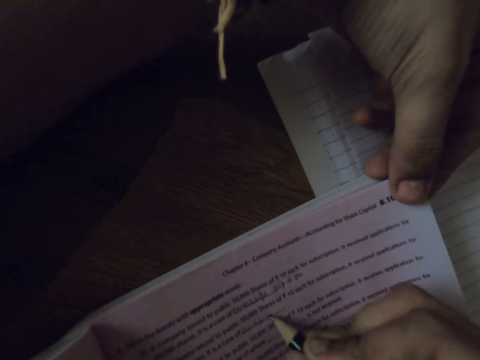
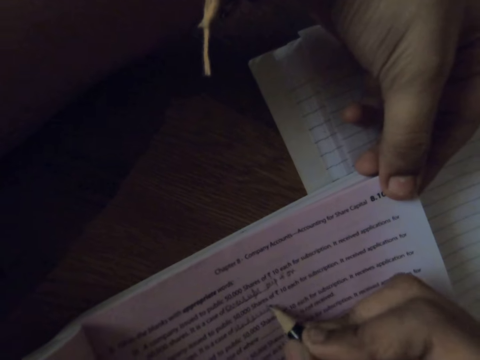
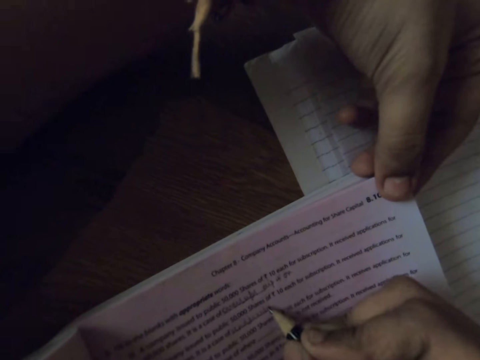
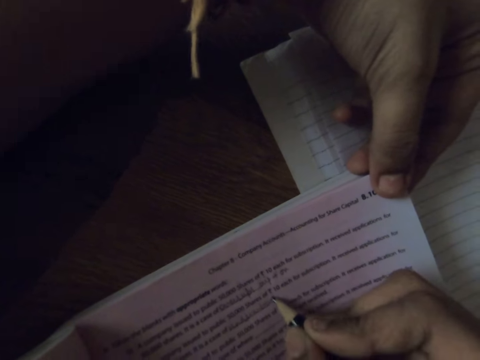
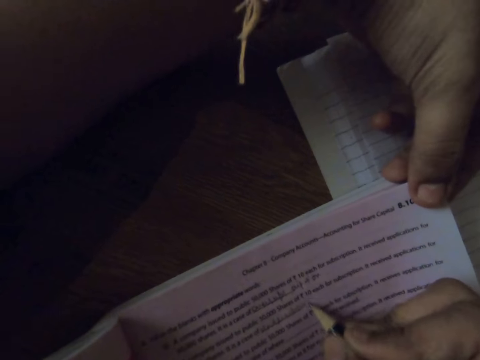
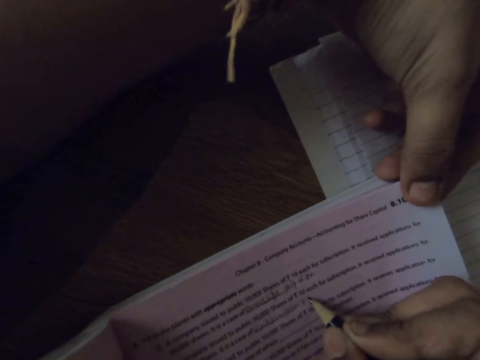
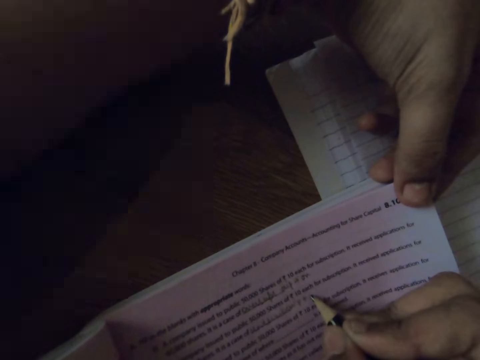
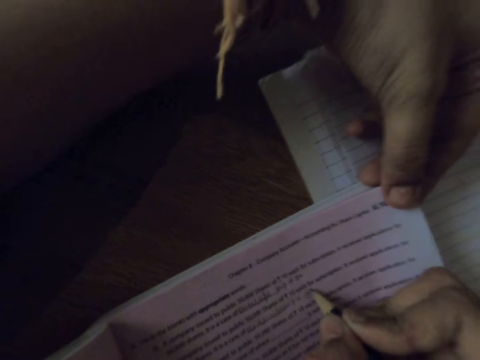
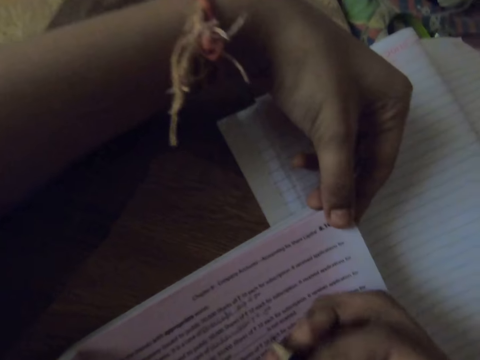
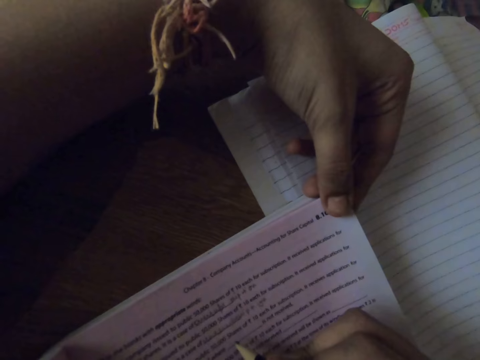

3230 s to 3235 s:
The camera wearer writes in the book.

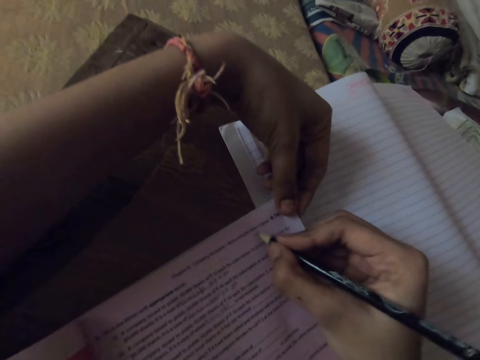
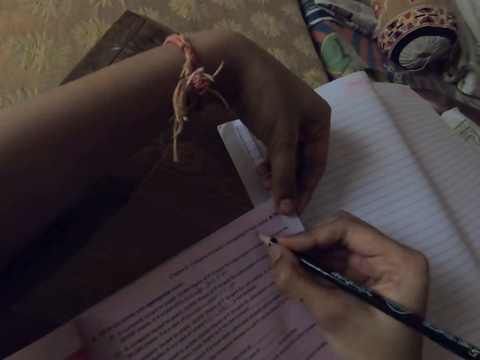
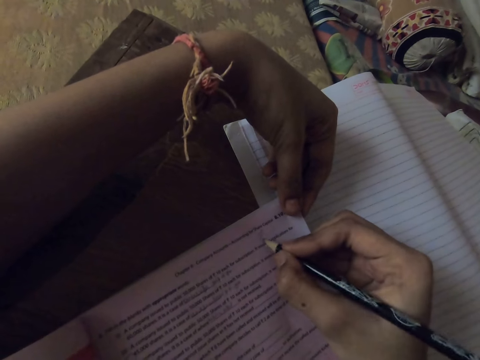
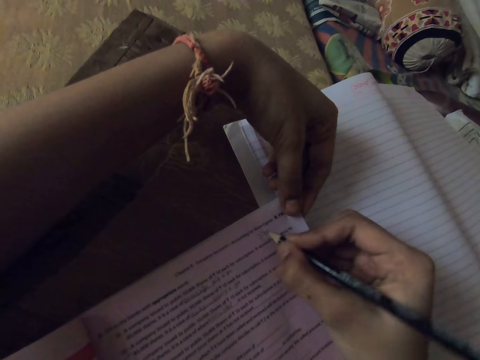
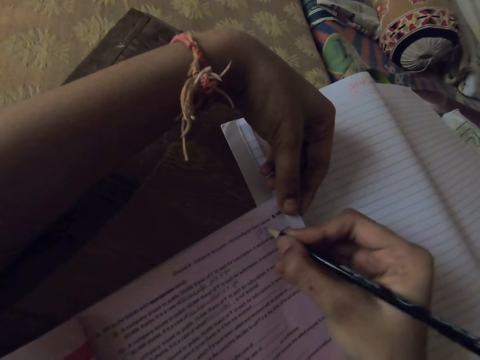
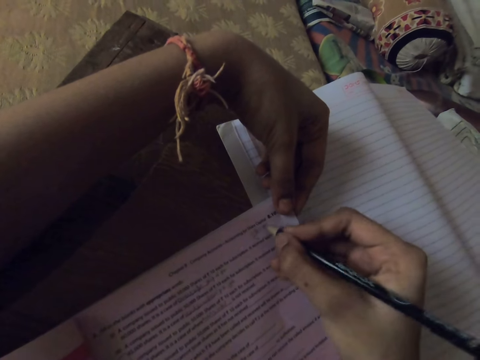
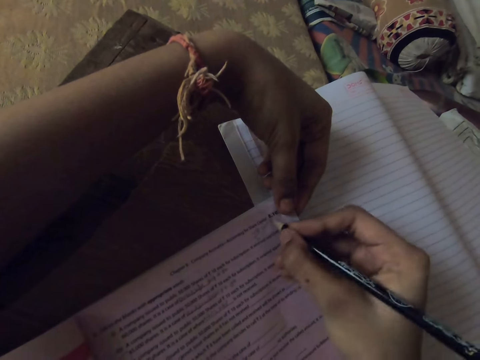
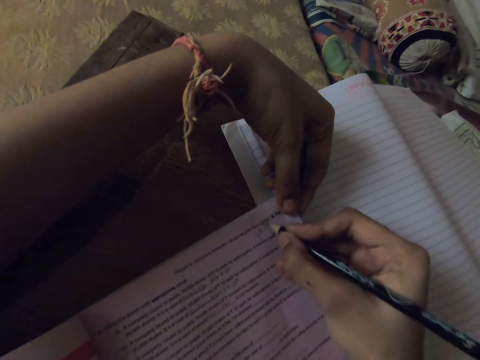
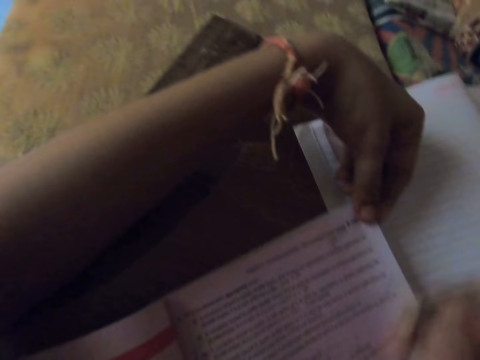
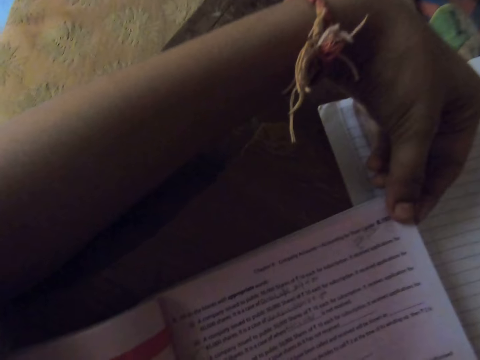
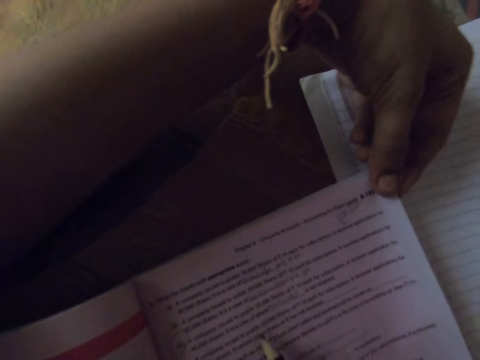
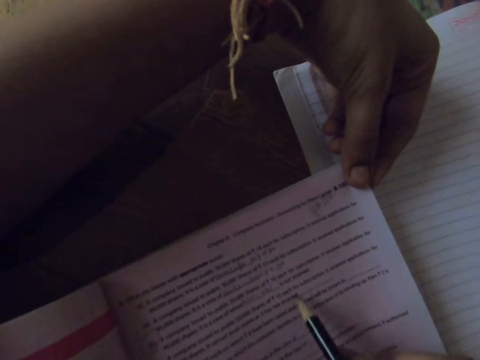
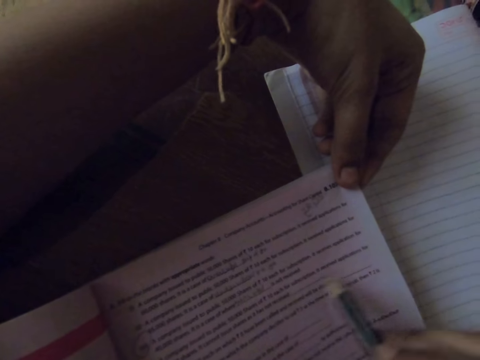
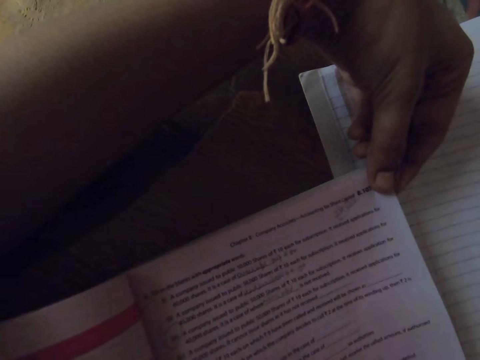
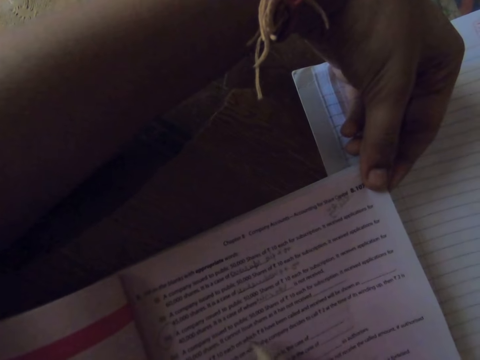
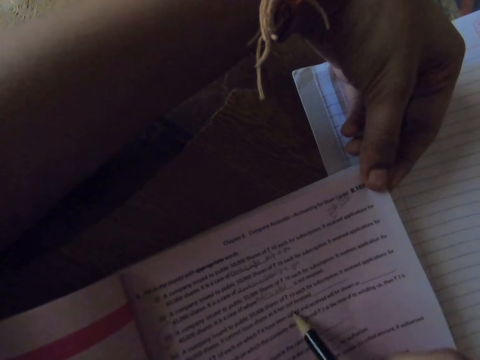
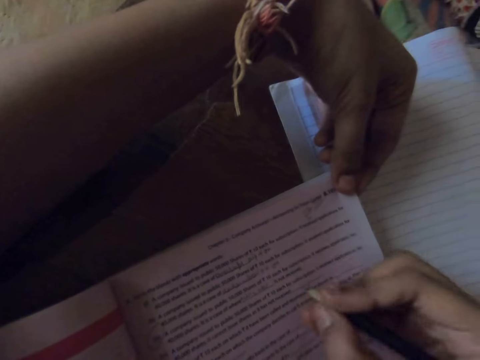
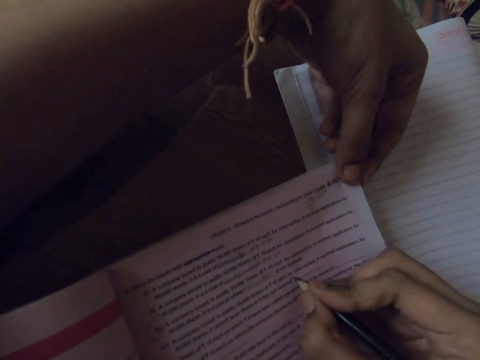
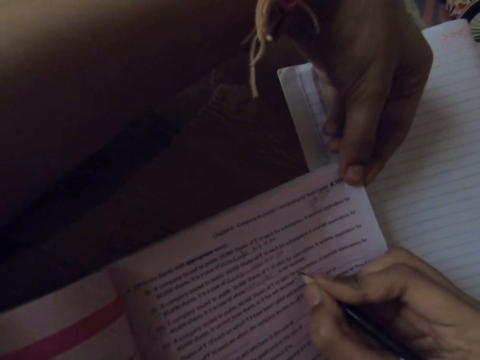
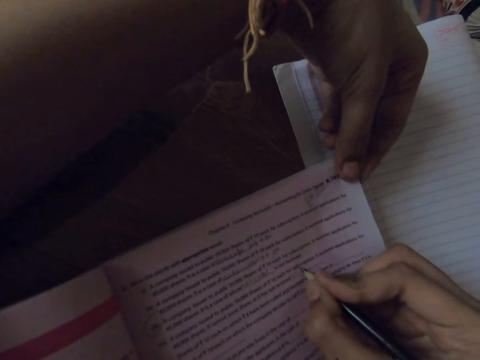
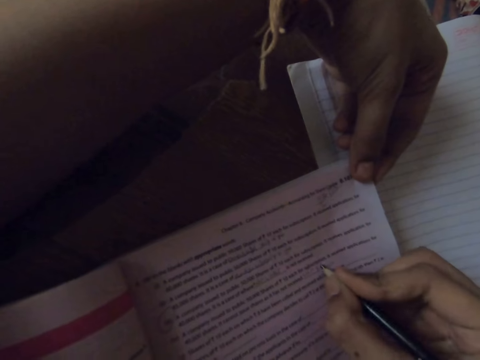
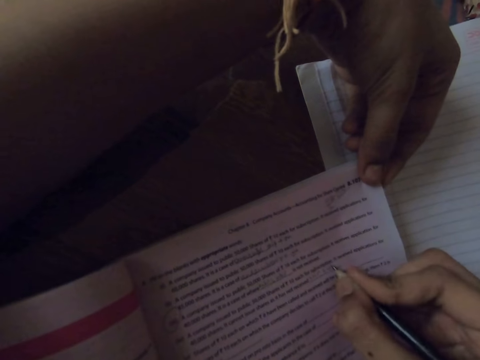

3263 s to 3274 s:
The camera wearer writes on the textbook with the pencil. They write on the textbook with the pencil again.

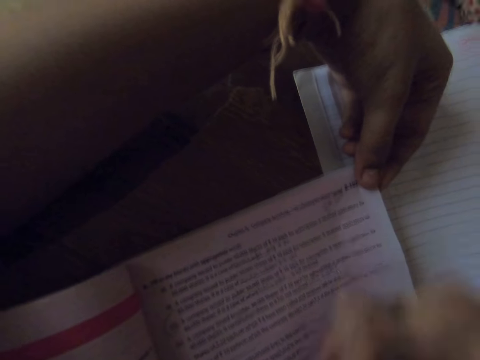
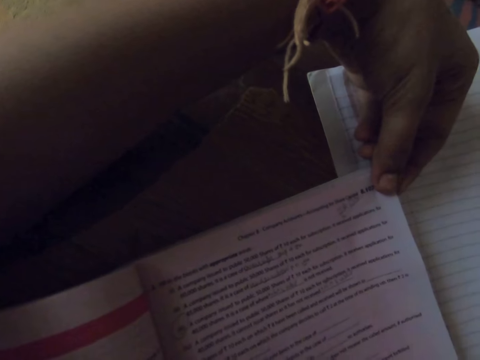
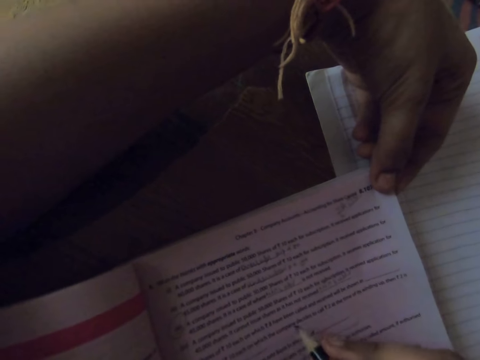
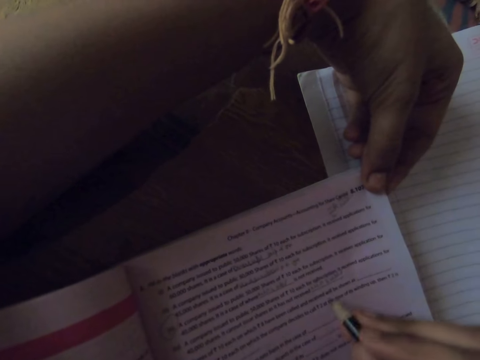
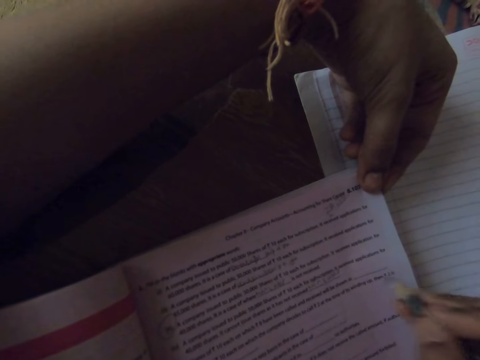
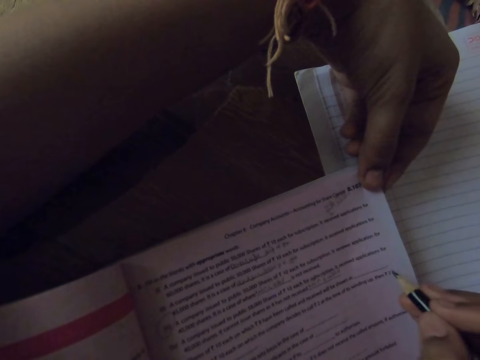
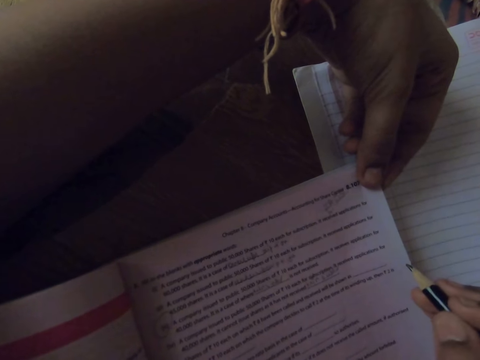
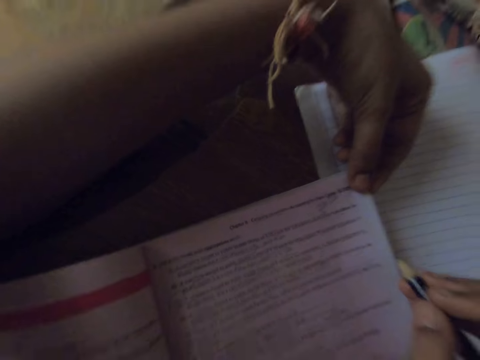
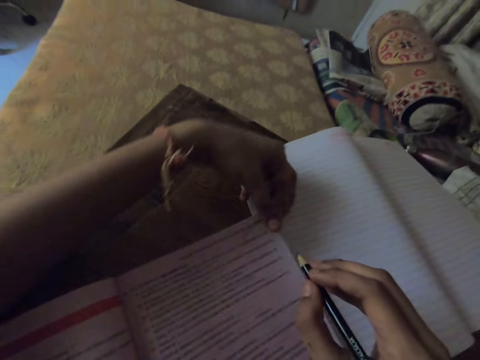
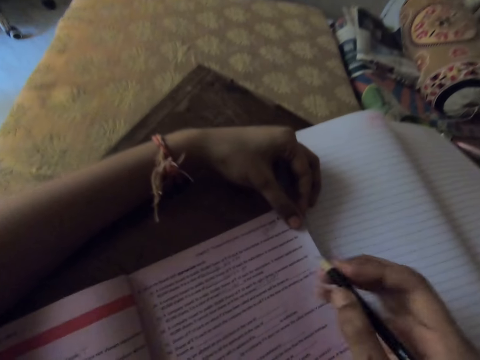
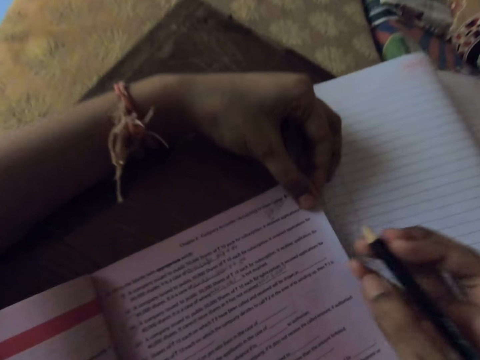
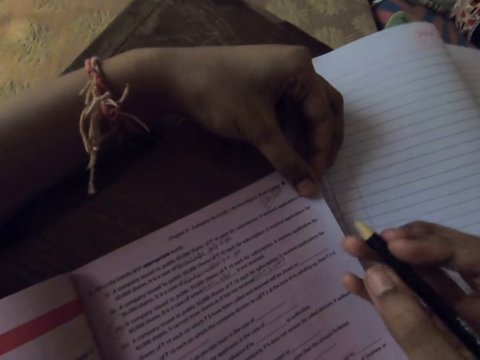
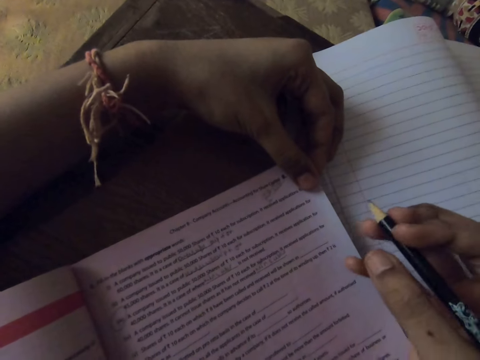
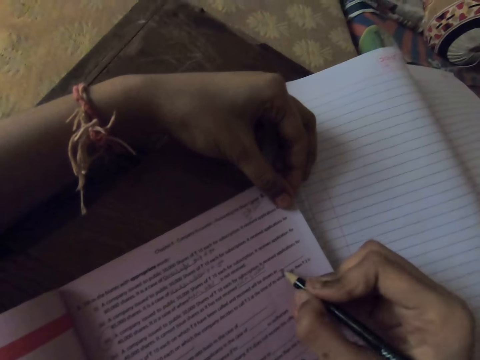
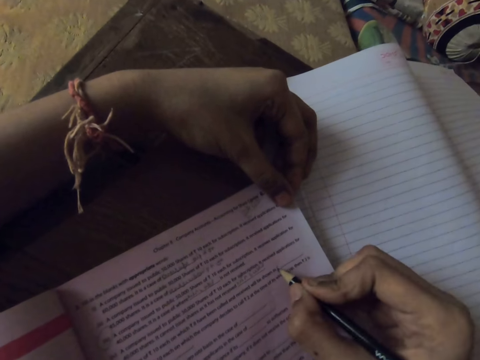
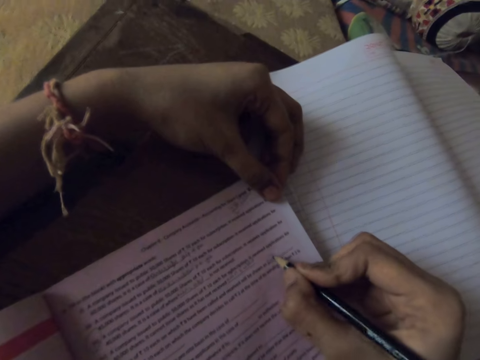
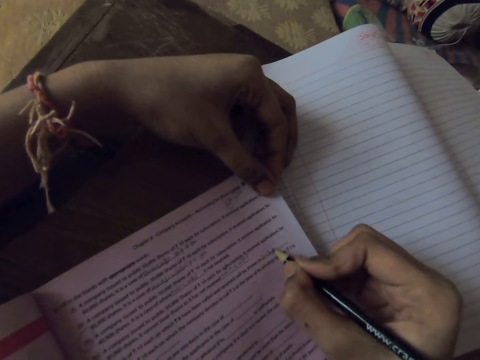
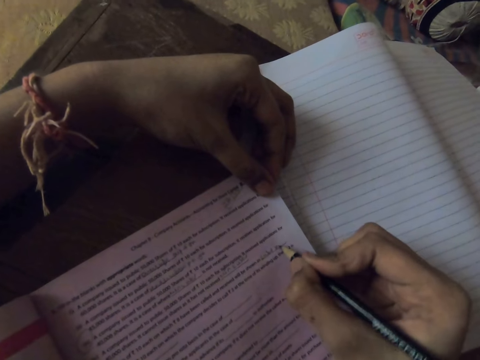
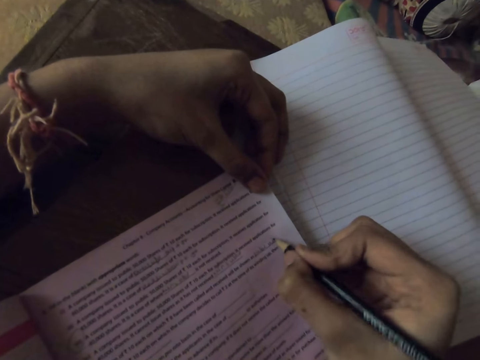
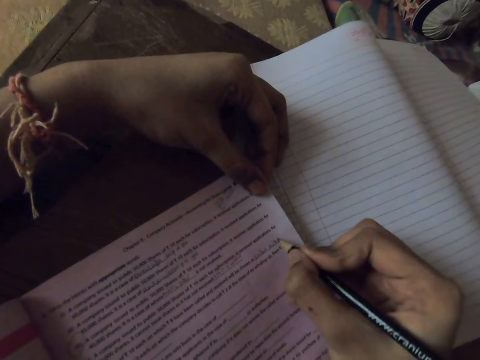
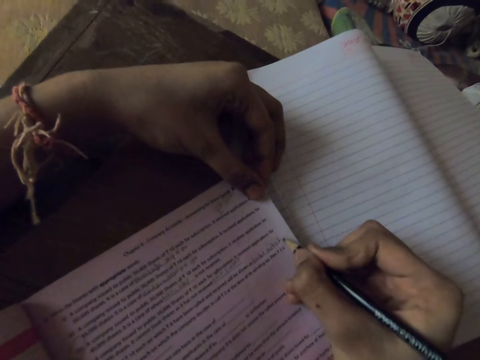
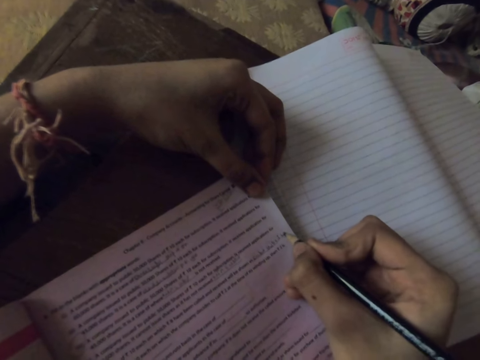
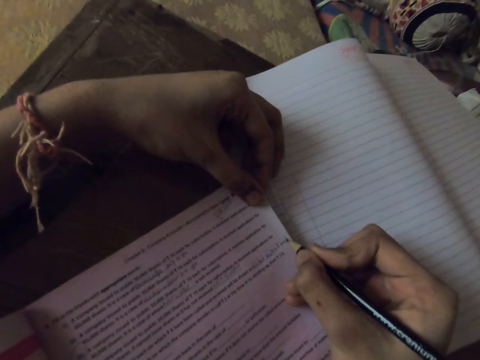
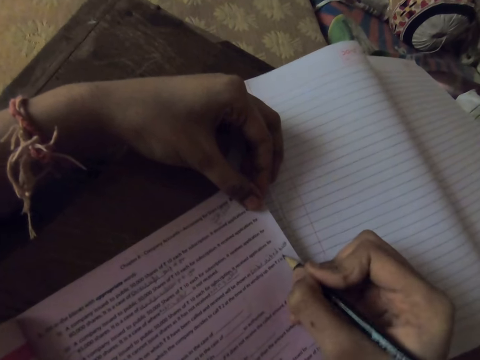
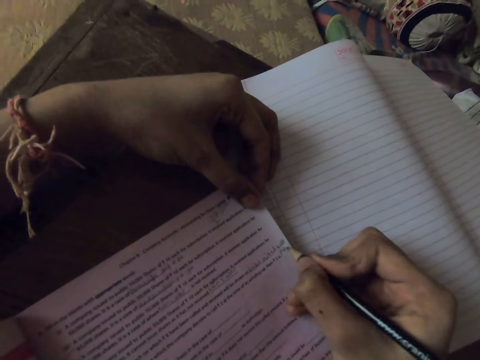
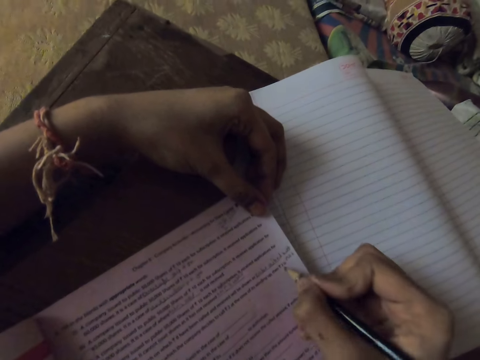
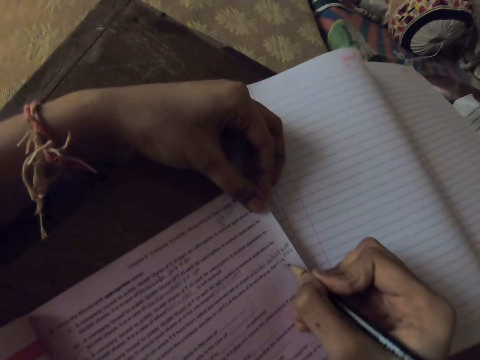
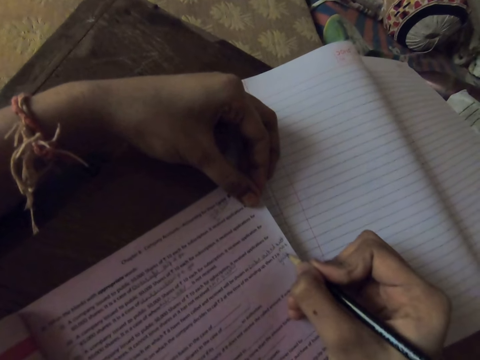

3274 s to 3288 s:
The camera wearer reads a book. They write on the textbook with the pencil.
